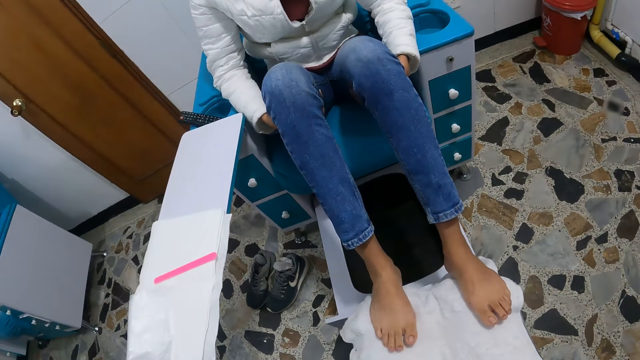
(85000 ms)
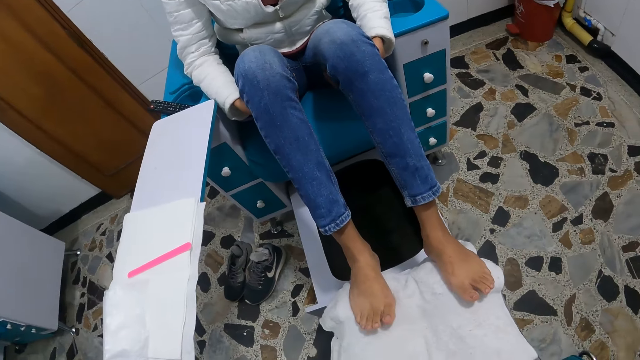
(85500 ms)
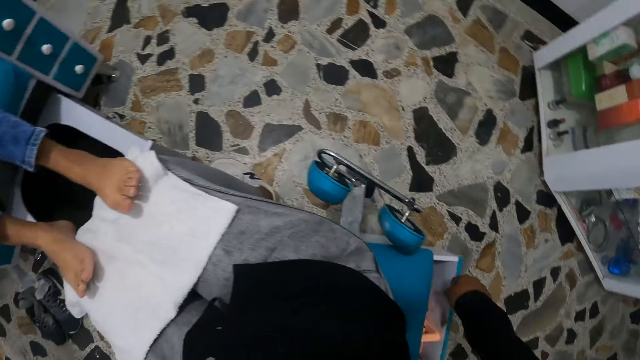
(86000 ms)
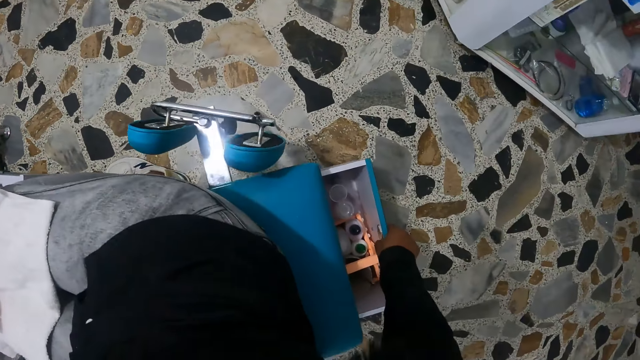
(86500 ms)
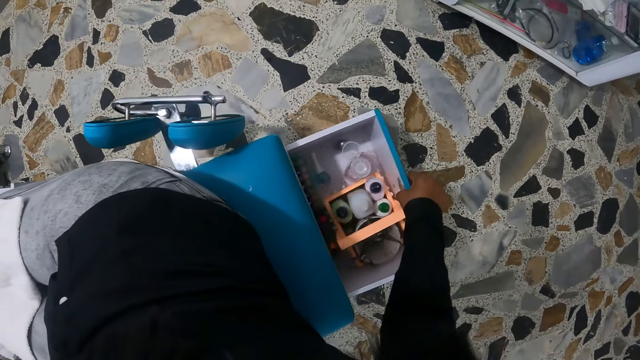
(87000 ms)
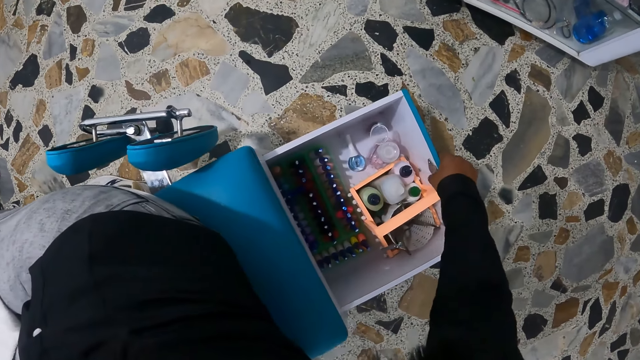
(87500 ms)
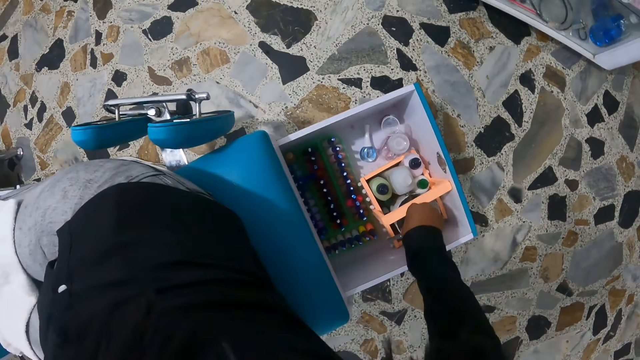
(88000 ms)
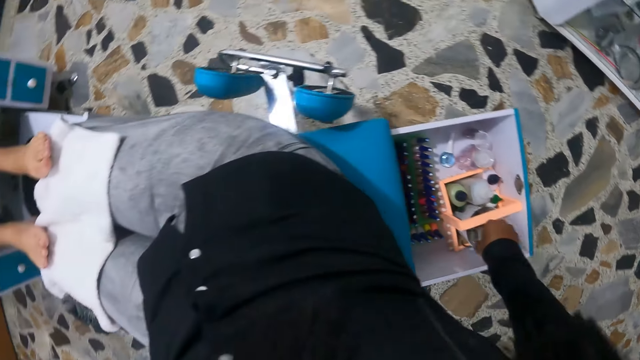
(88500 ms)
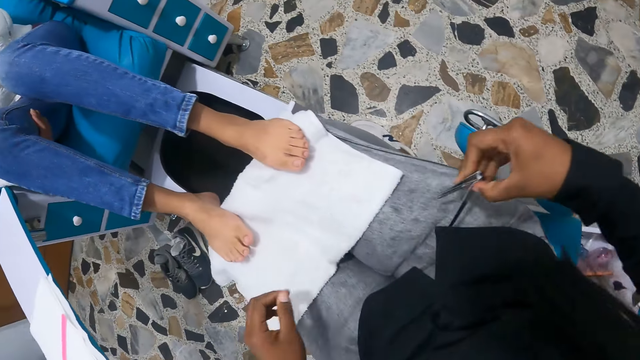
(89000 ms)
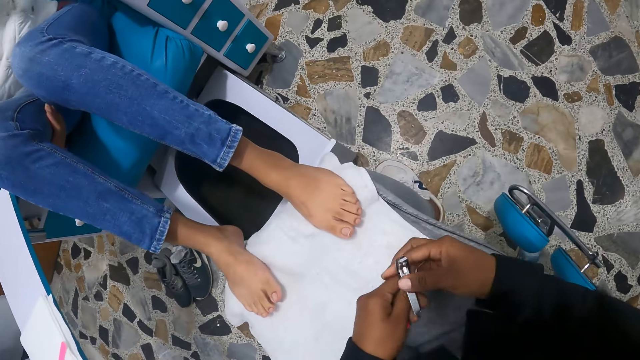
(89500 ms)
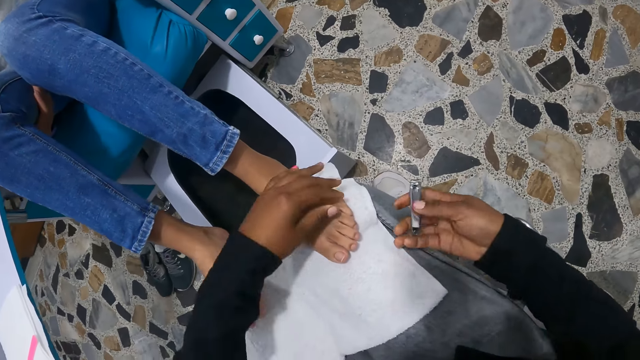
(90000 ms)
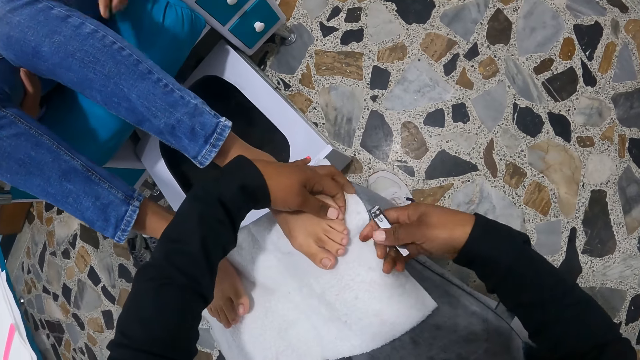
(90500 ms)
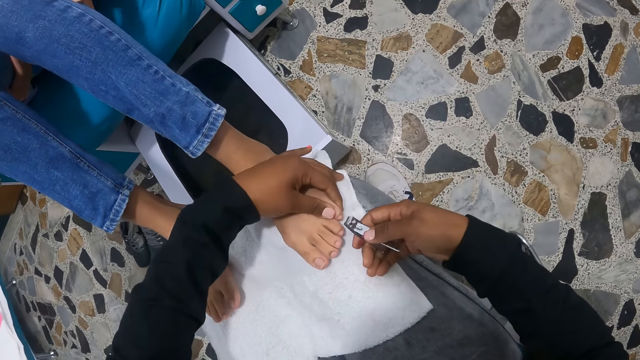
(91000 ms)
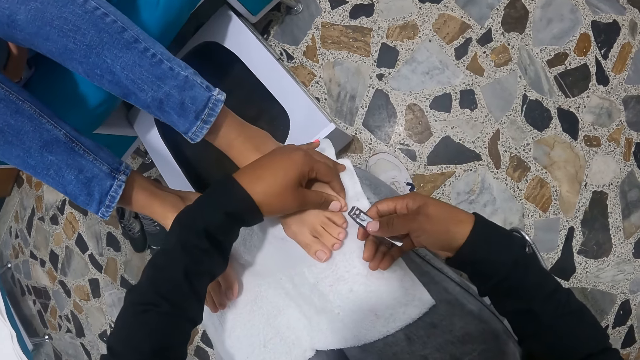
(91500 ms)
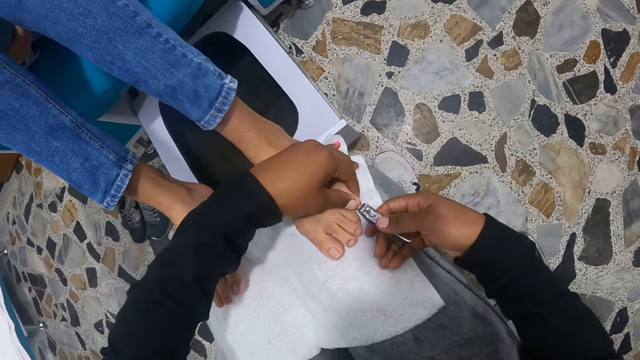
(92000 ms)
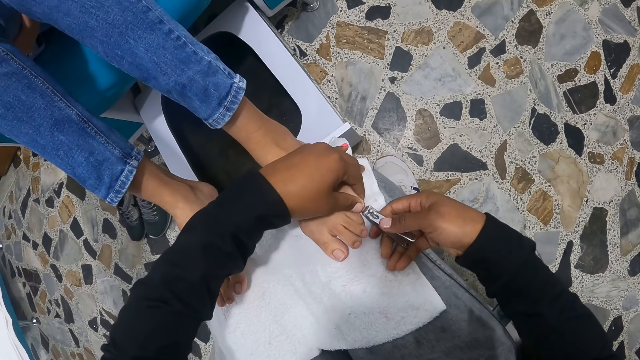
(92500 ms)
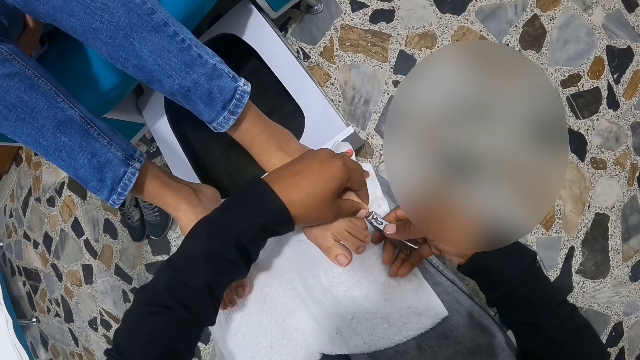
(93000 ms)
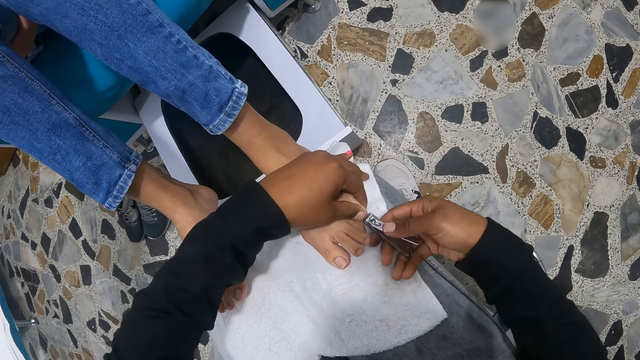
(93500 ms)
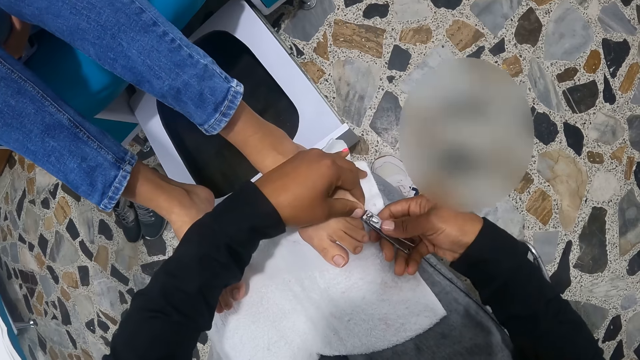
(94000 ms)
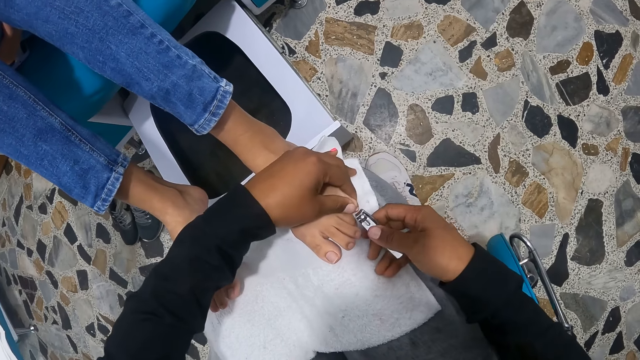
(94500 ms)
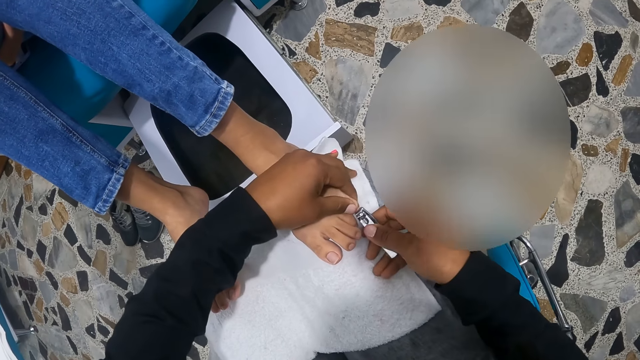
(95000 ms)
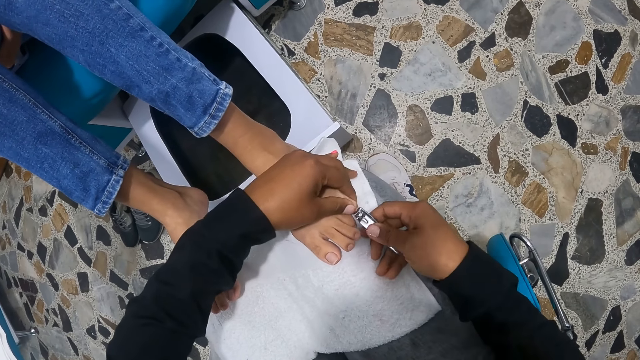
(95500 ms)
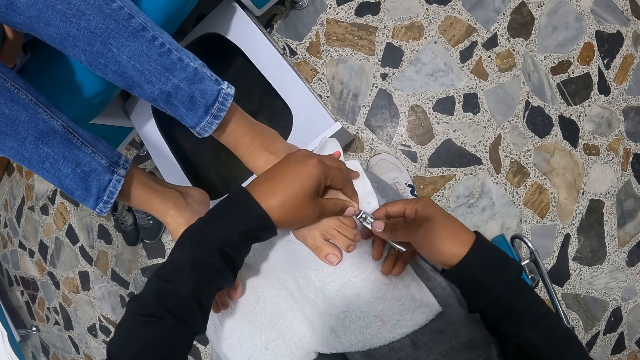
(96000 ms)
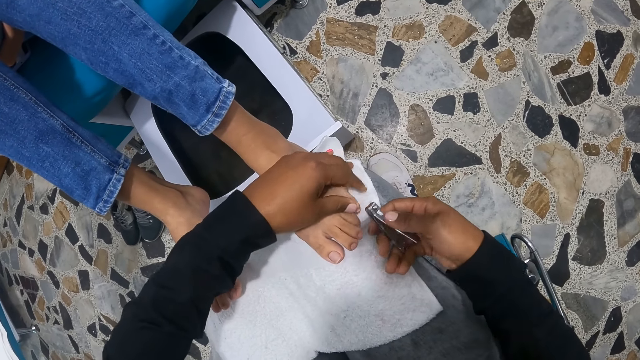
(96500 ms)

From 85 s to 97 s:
The camera wearer pulls out a drawer on the low chair with her right hand. She picks up a nail clipper from the drawer of the low chair with her right hand. She holds the nail clipper. She trims the toe nails of a woman with the nail clipper in her right hand.

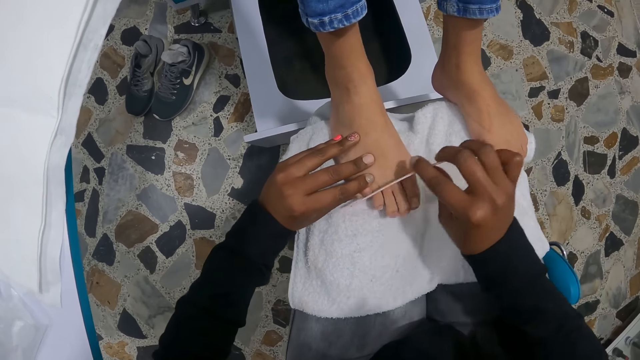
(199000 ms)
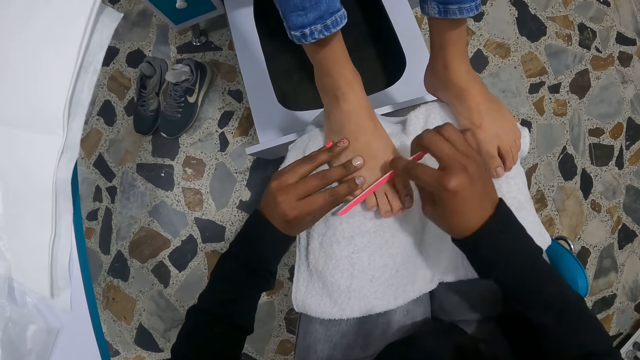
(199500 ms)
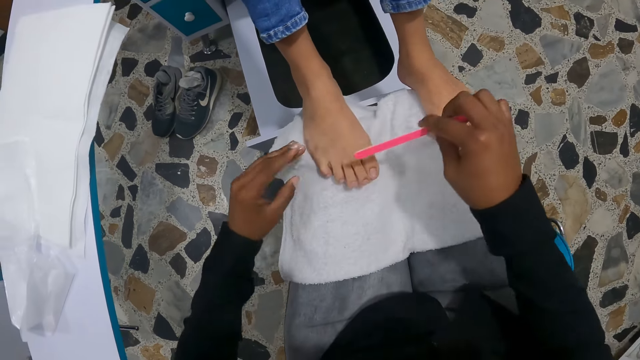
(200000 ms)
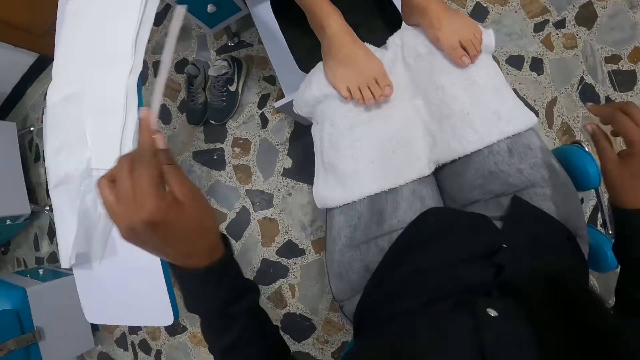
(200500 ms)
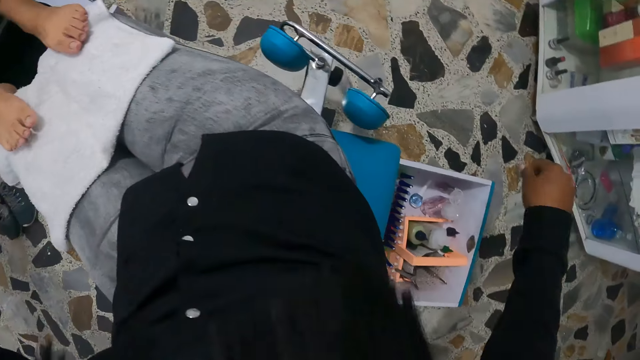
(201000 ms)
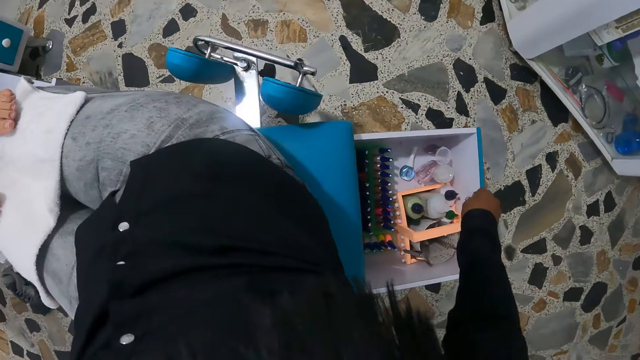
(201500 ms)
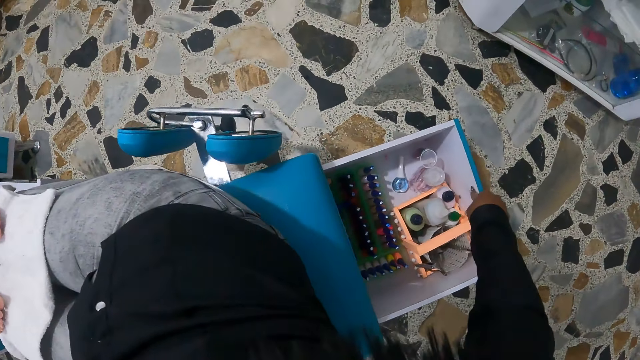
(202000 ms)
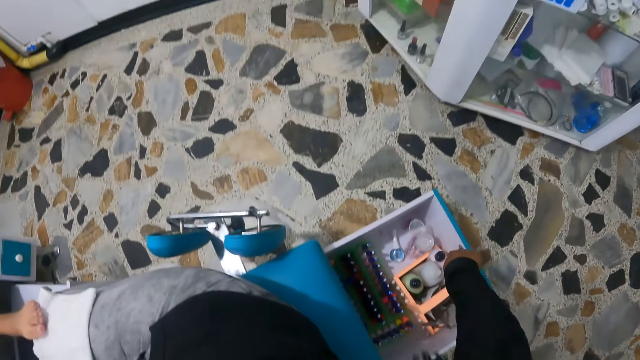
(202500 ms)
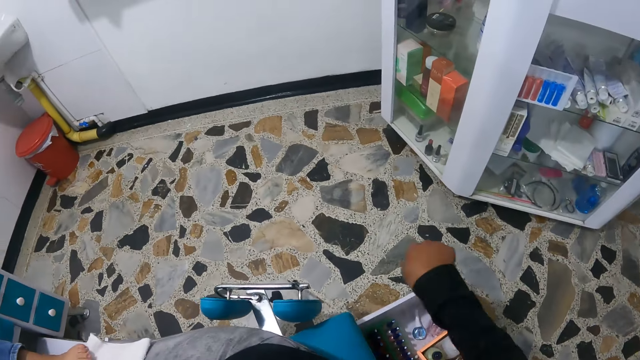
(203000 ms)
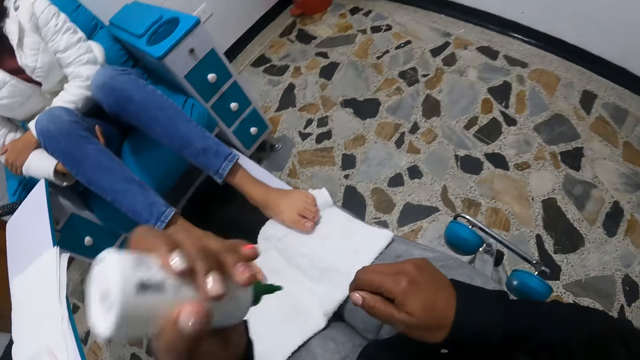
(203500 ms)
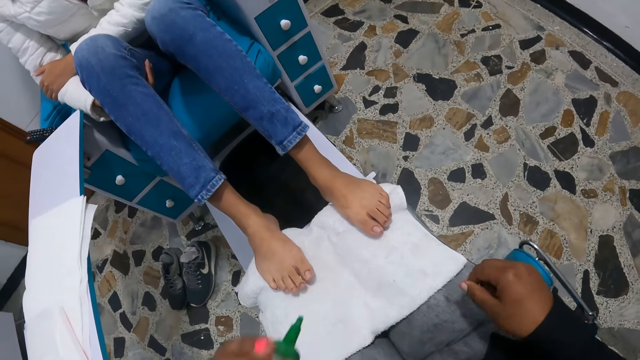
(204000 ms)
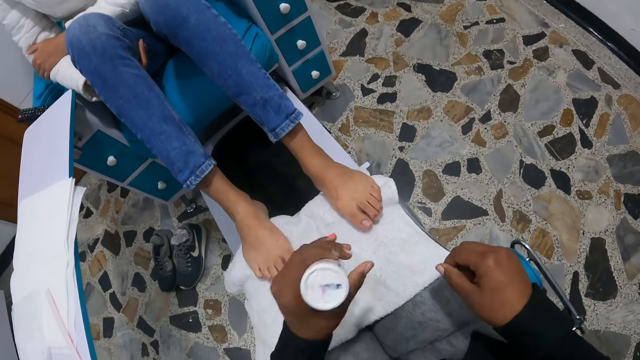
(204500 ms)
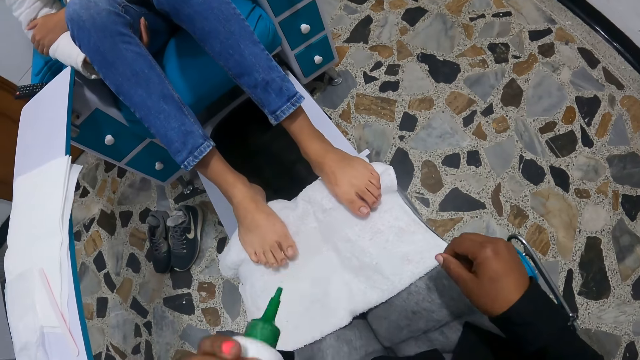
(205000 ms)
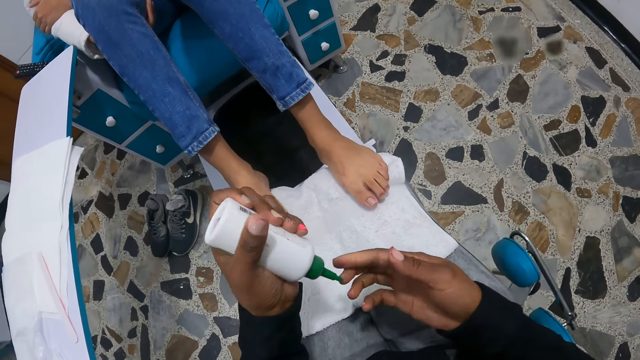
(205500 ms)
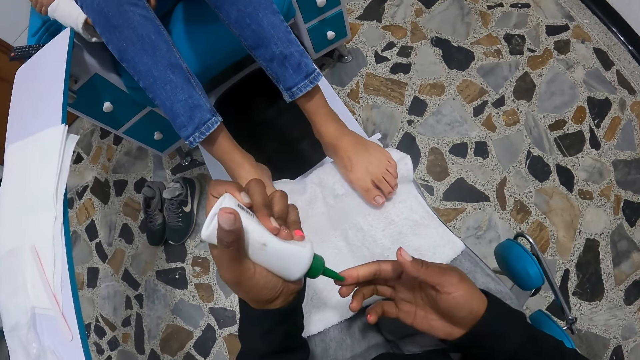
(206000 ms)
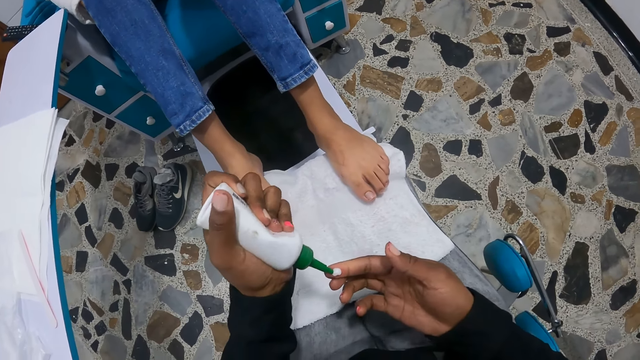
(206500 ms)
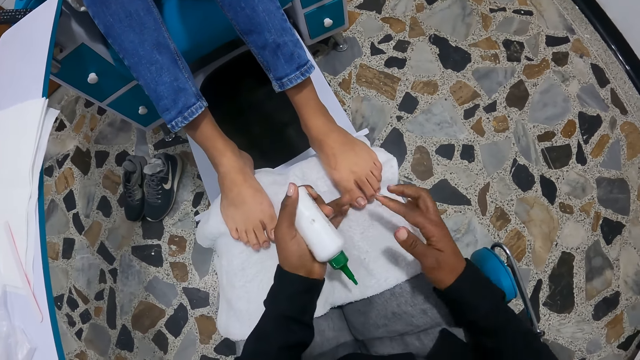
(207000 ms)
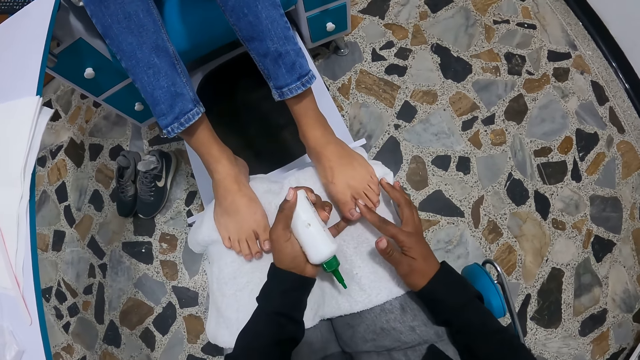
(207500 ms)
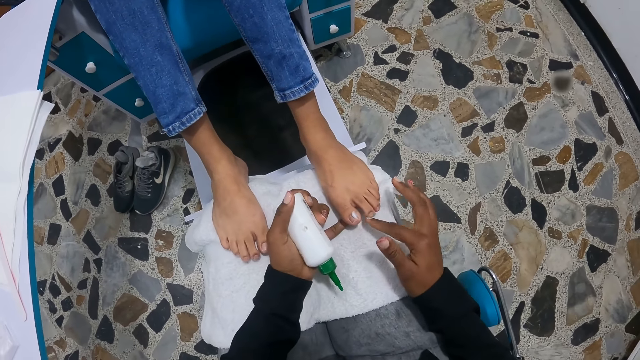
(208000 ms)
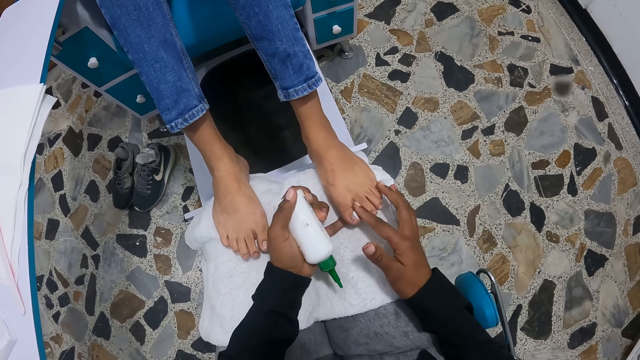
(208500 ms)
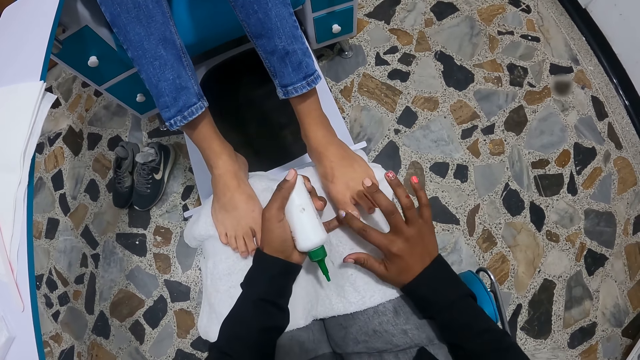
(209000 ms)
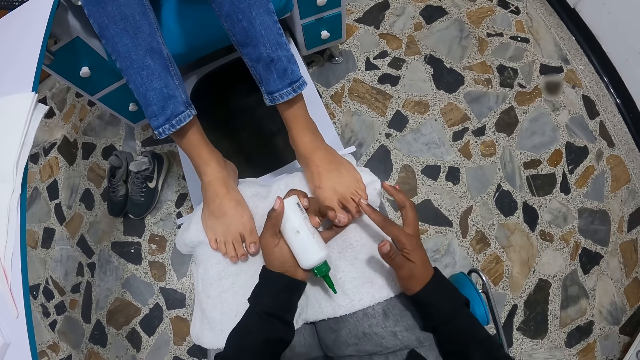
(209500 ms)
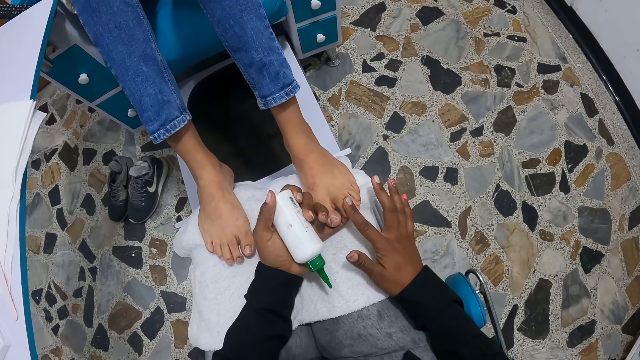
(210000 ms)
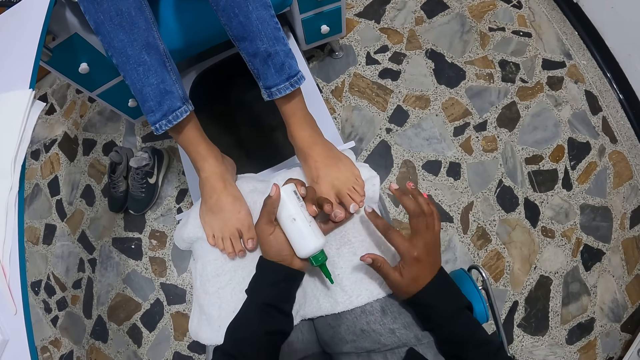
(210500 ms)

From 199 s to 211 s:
The camera wearer drops the nail file on the arm rest of the pedicure chair with her left hand. She picks up a cuticle lotion from the drawer of the low chair with her right hand. She shakes the bottle of cuticle lotion in her left hand. She squeezes some lotion on her right hand from the bottle of cuticle lotion in her left hand. She smears the cream on the index finger. She applies the cuticle lotion on the toe nails of a woman with her right hand. She holds the bottle.
